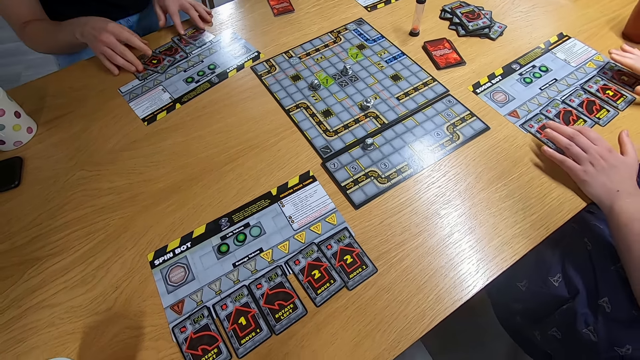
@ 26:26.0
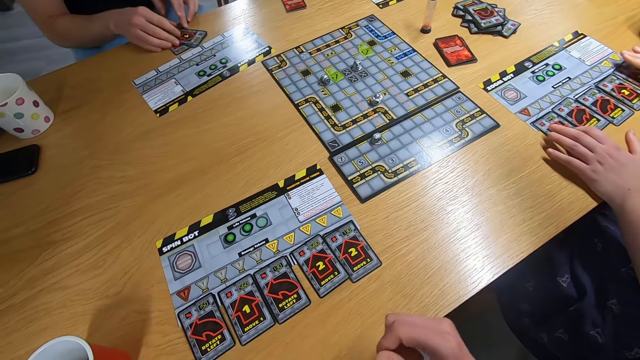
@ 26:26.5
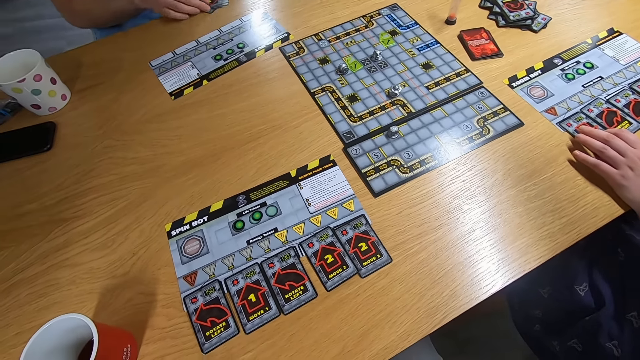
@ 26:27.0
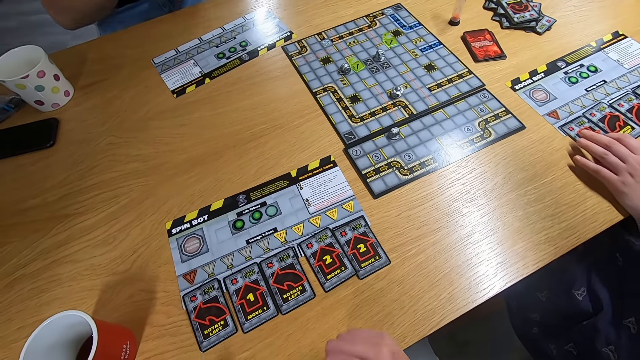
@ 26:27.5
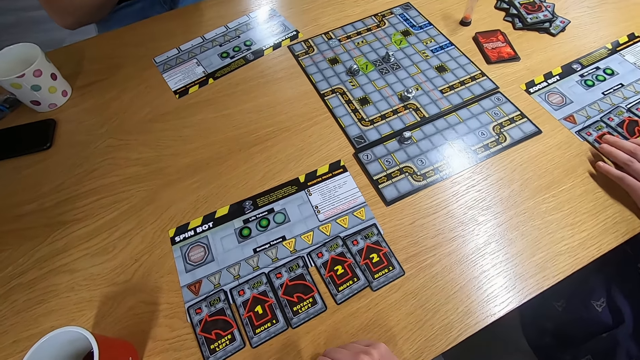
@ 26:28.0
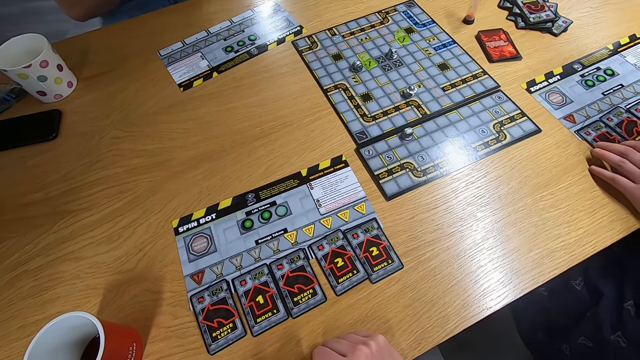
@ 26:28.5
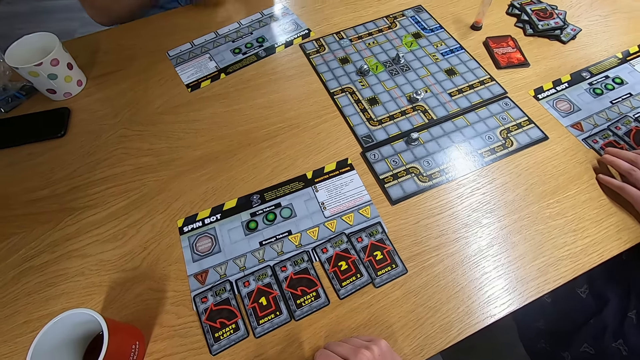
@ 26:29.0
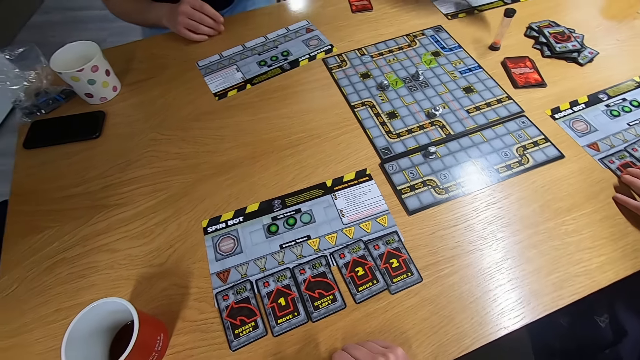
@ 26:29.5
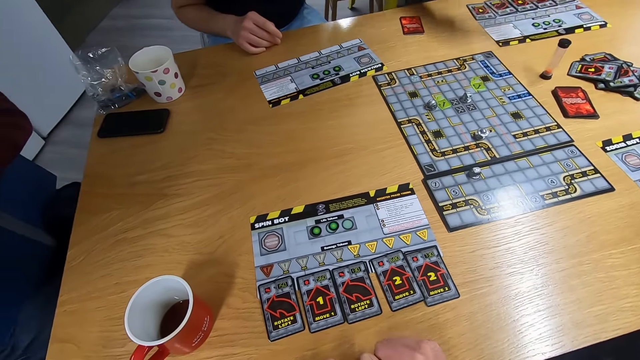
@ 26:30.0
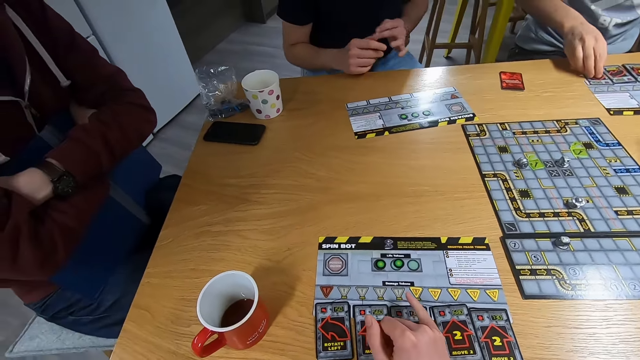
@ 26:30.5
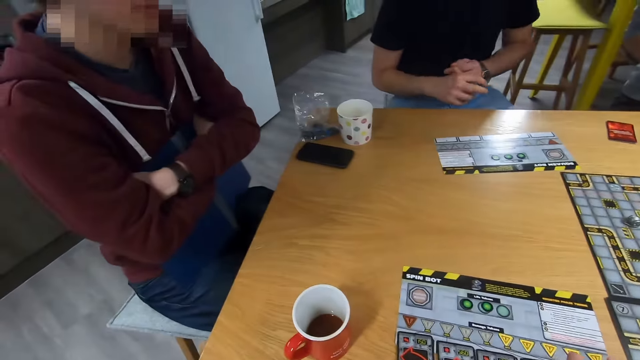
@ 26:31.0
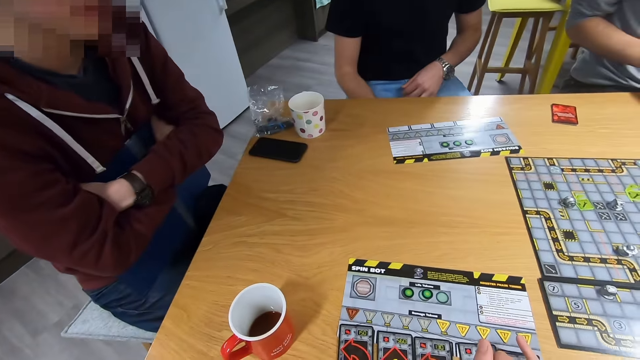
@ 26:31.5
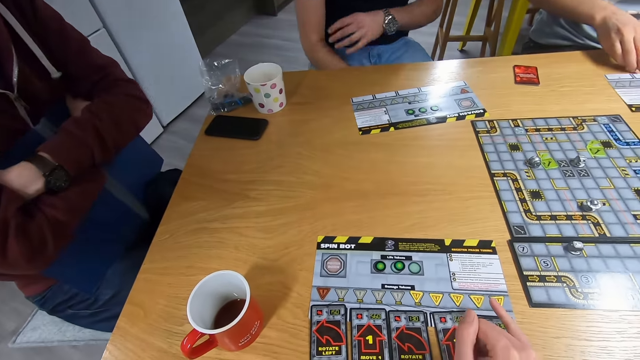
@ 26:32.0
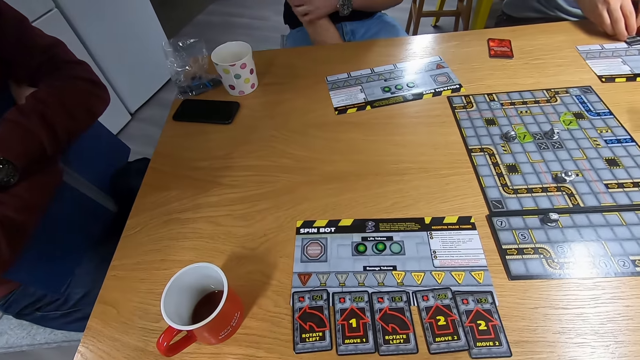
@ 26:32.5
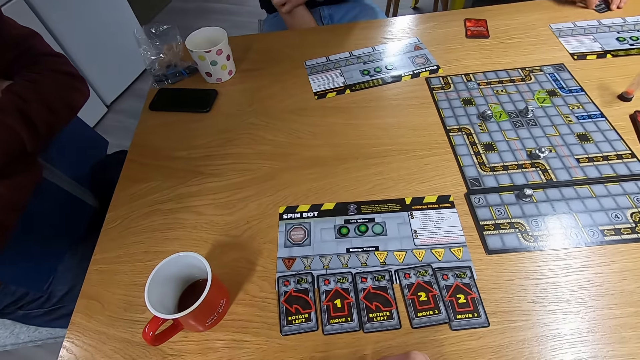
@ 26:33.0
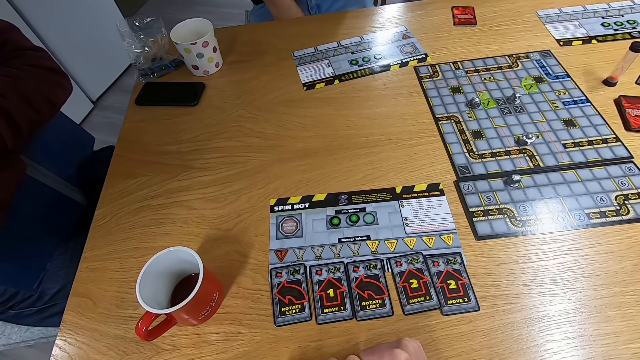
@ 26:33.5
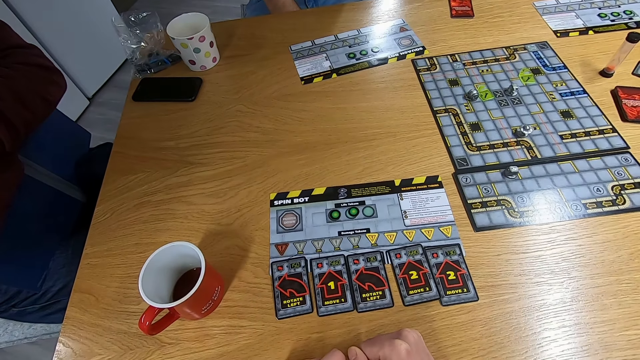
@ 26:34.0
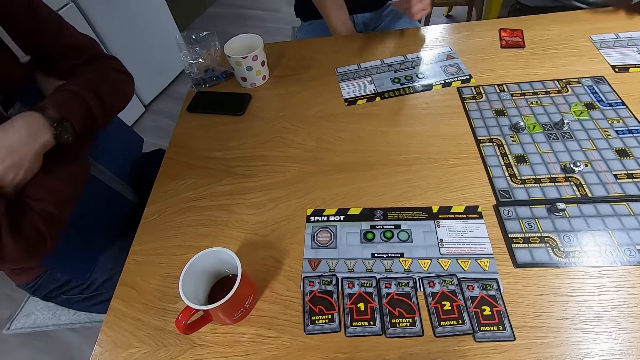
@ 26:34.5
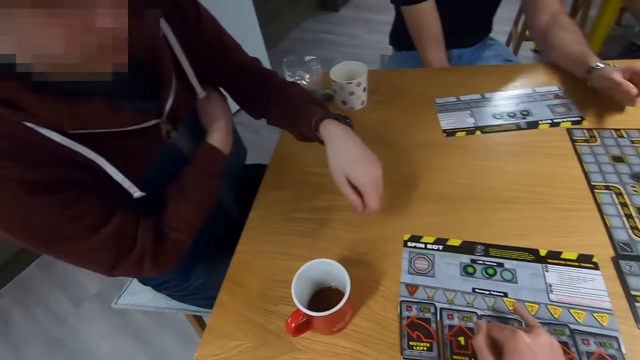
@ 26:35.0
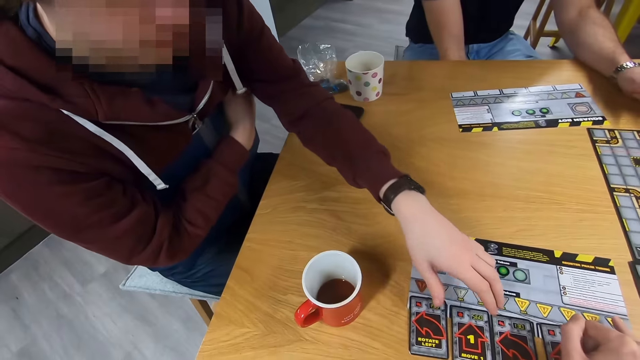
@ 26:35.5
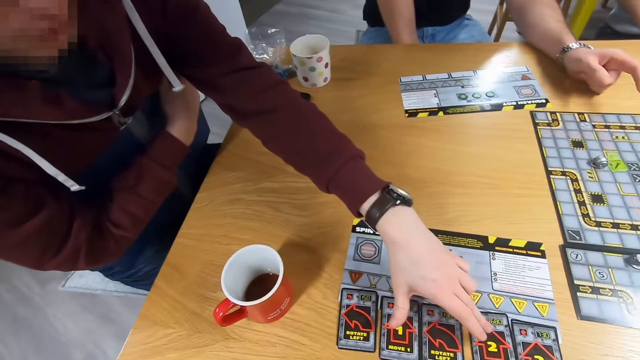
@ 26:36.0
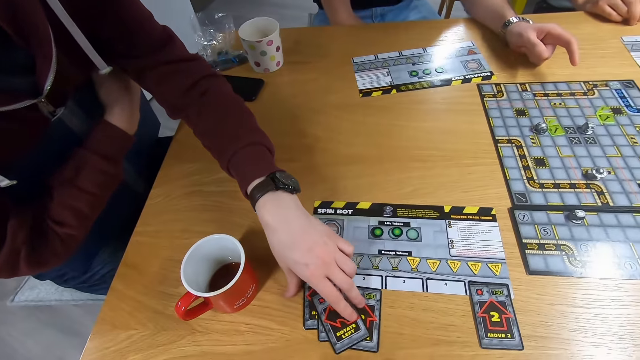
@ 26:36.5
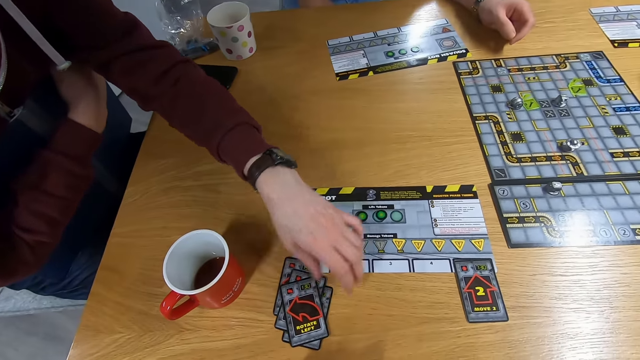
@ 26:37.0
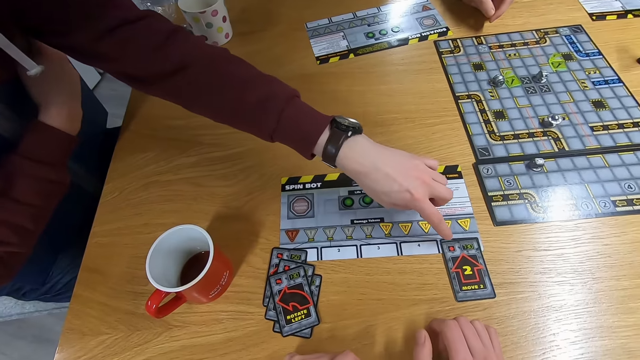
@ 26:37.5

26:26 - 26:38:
The camera wearer touches the cards. A man picks up the cards with the right hand and drops the card on the desk. The camera wearer moves a hand. They stare at the card. The man swings the left hand. The camera wearer picks up the cards with the right hand. Another man touches the cards with the left hand.

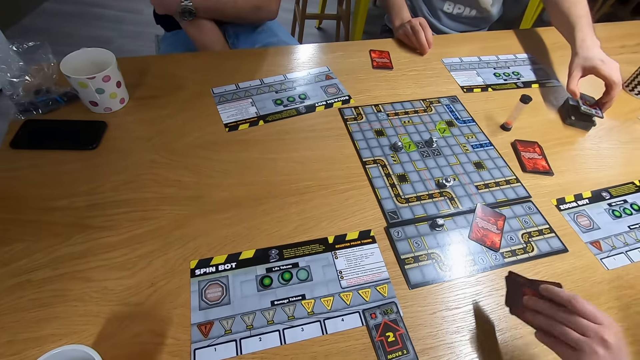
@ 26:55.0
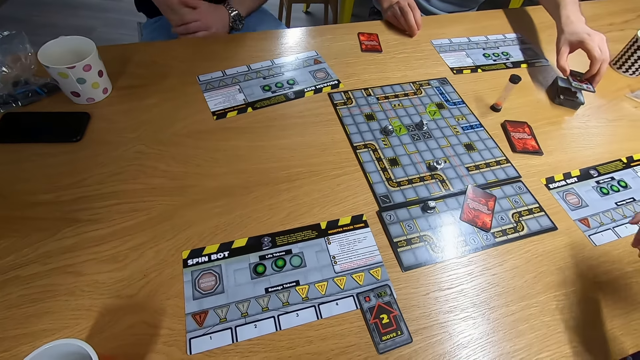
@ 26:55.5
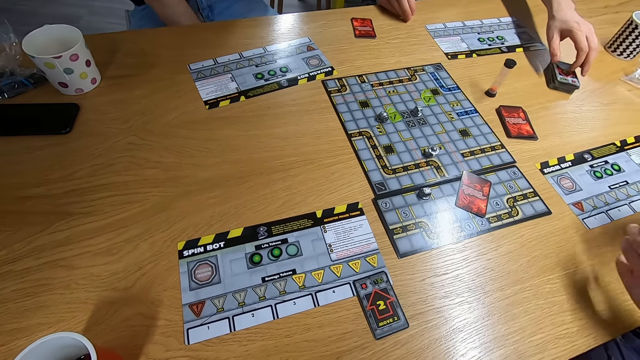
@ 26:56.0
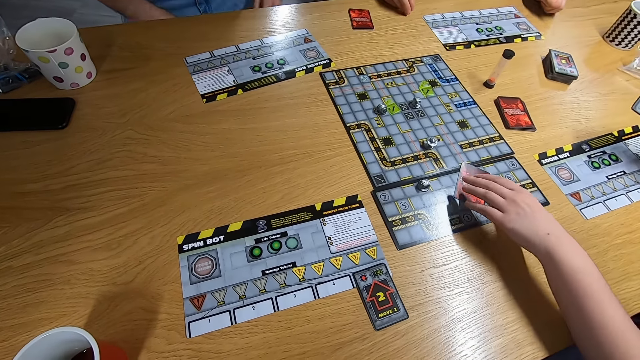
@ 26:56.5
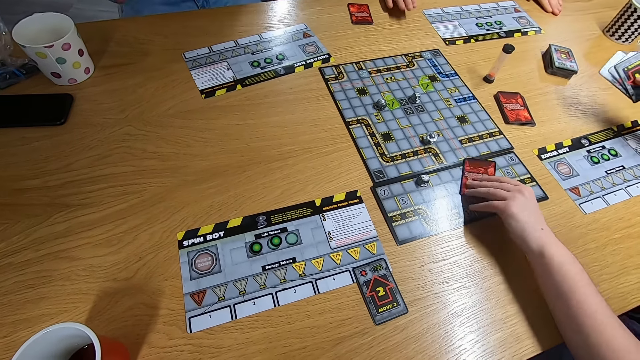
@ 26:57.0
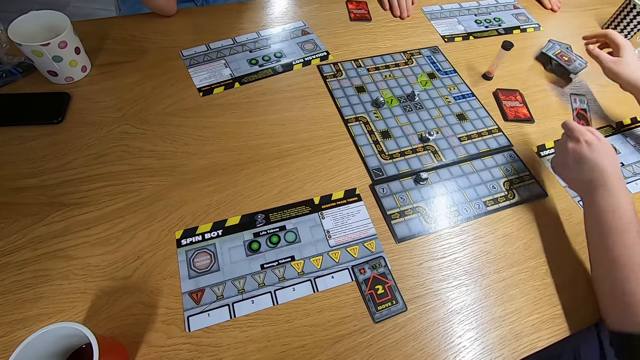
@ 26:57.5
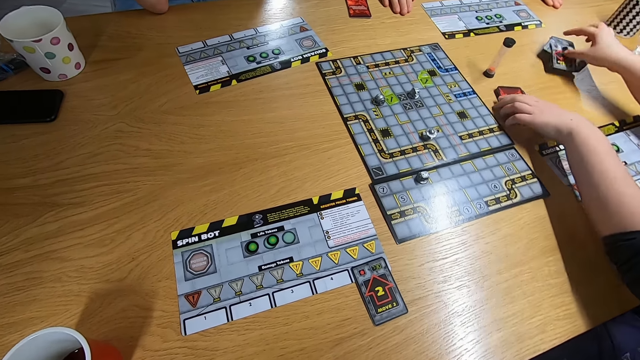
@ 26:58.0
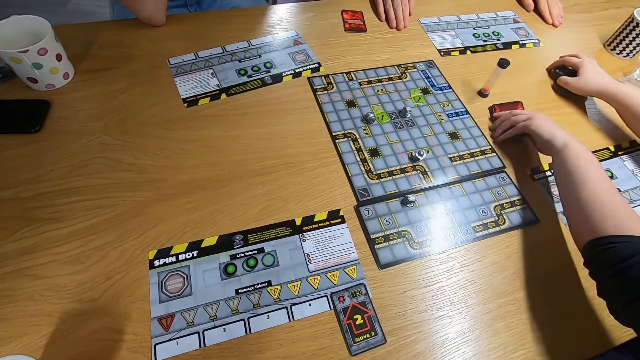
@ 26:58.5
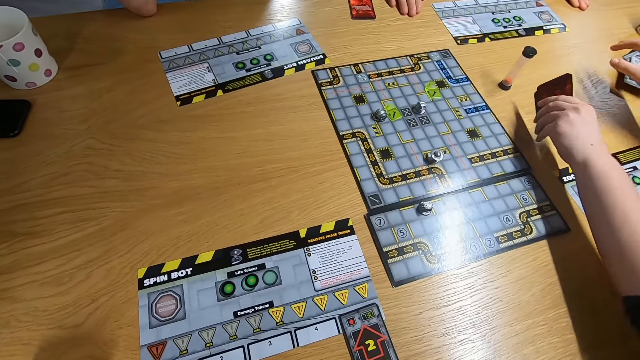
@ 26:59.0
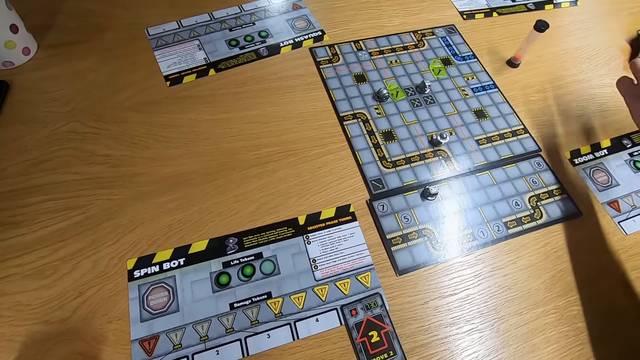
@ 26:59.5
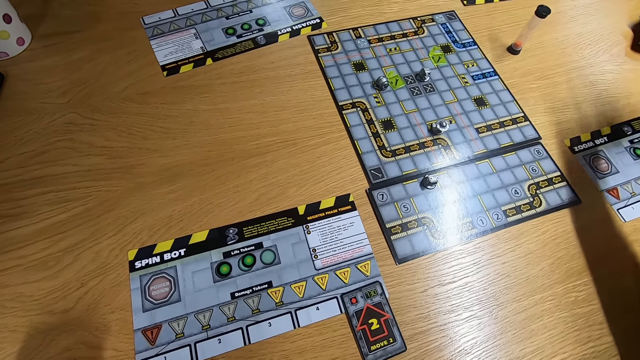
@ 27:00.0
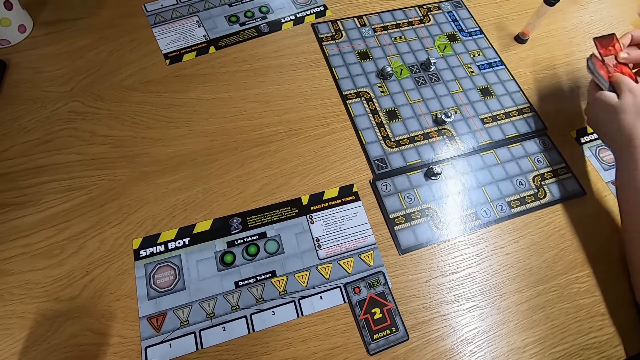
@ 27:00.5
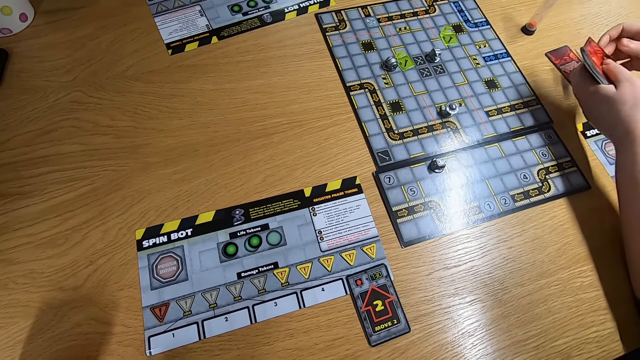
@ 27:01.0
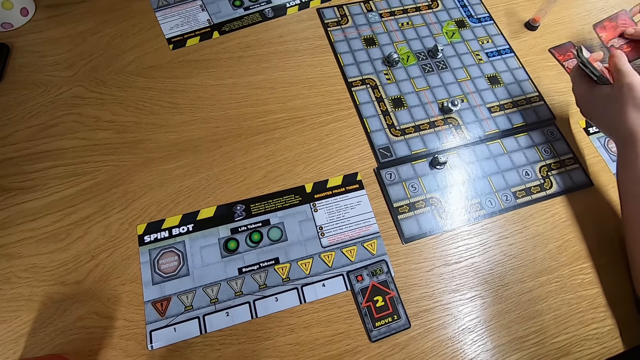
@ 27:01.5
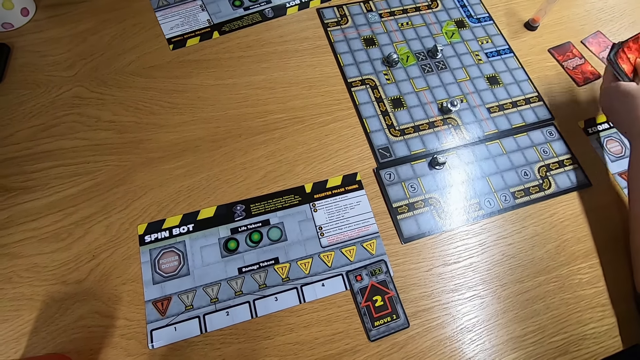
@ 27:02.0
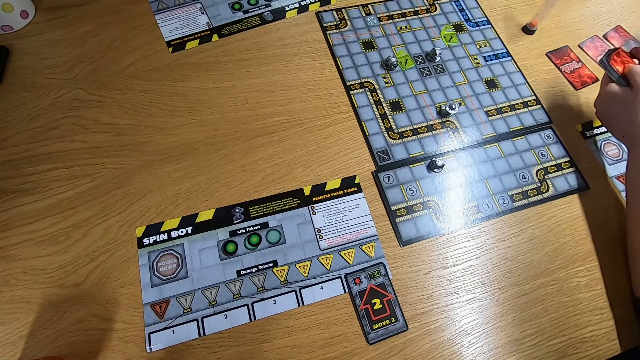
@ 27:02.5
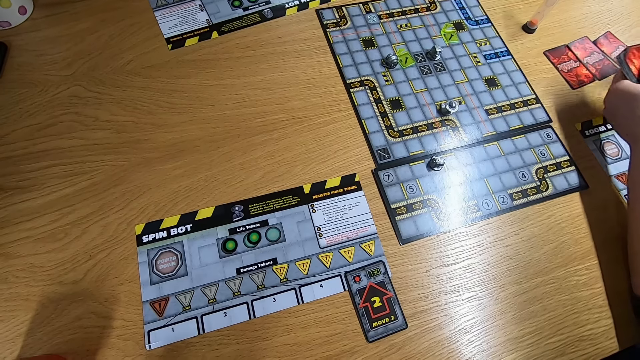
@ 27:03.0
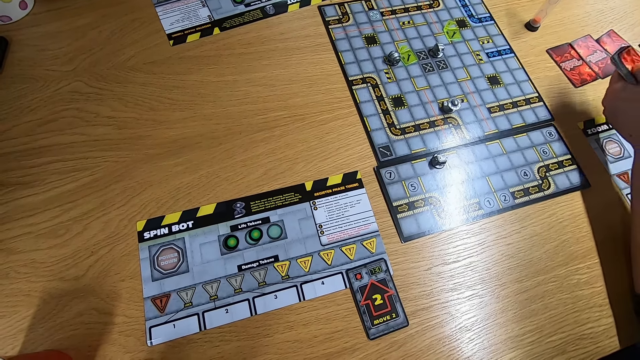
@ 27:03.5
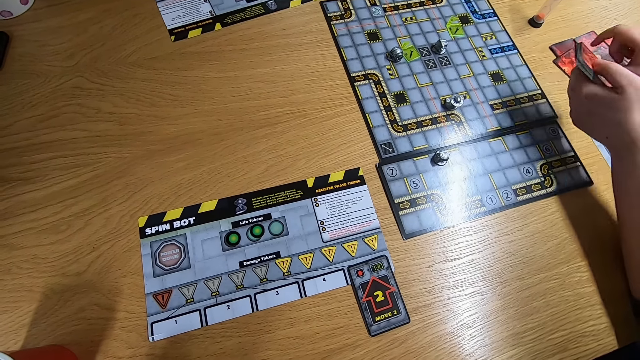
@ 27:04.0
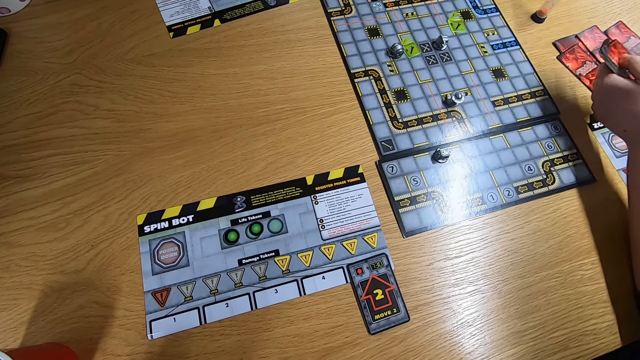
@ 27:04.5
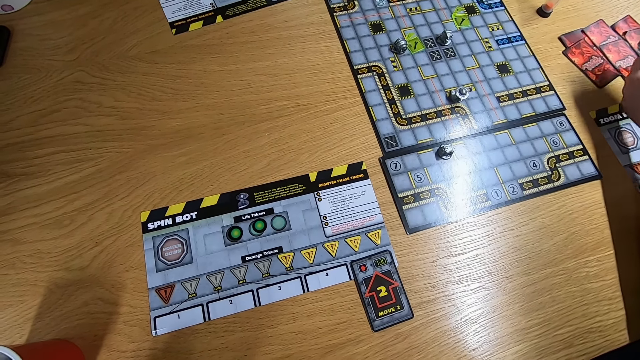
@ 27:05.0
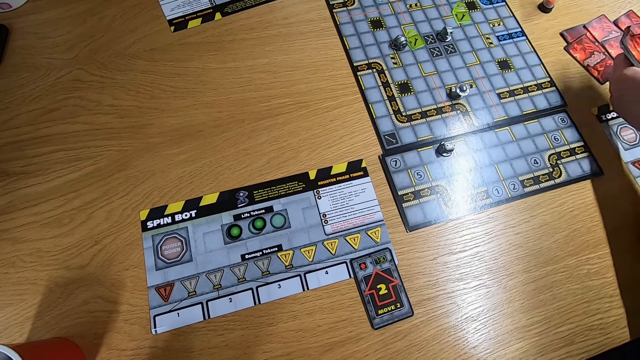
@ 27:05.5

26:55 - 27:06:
A lady picks up the cards with the left hand and moves the cards to the right hand. A man drops the cards on the desk. The lady swings the left hand. The camera wearer picks up a card with the left hand, drops the cards on the desk and moves the cards with the right hand. The lady picks up the cards with the left hand, moves the cards to the right hand and shuffles the cards on the desk.
